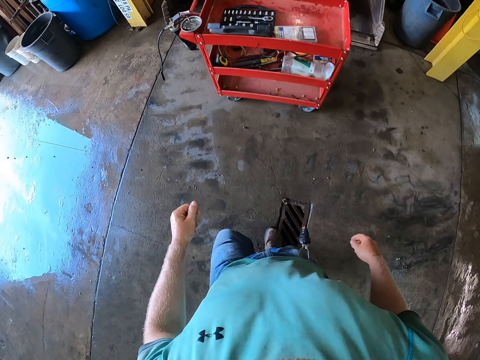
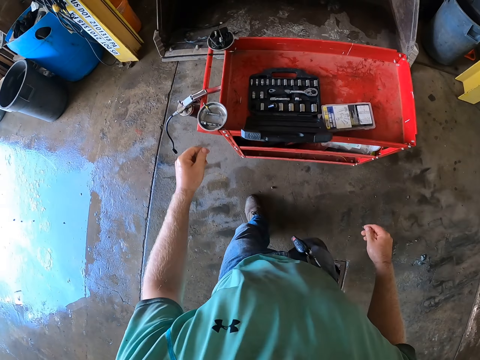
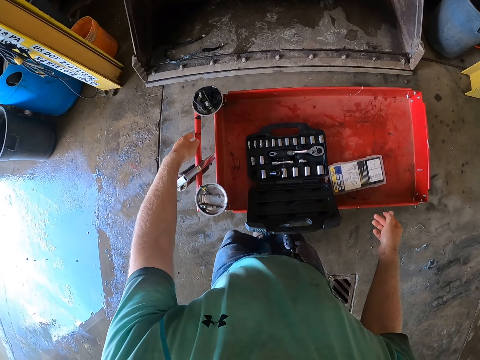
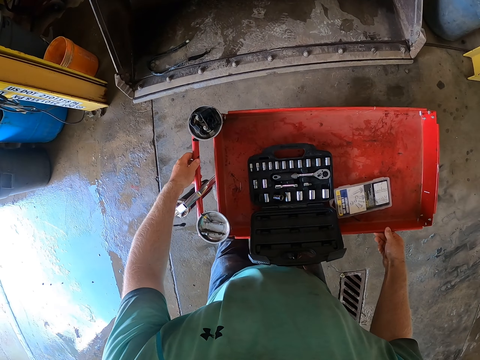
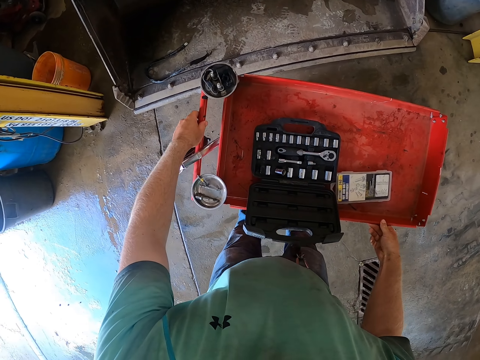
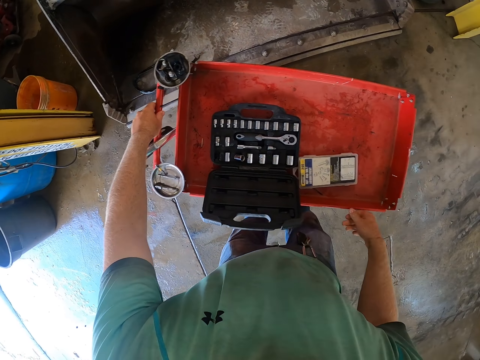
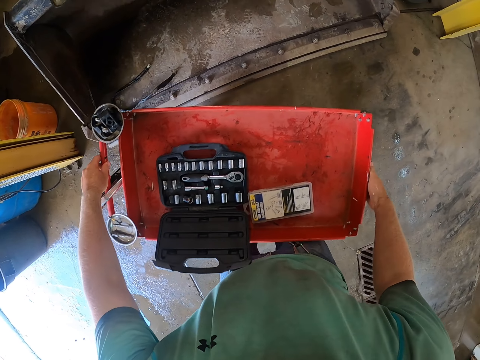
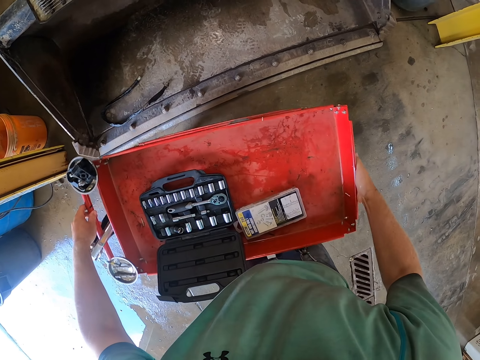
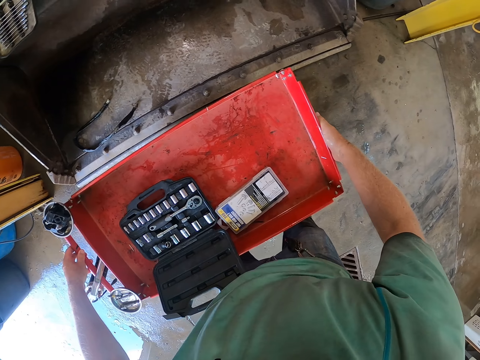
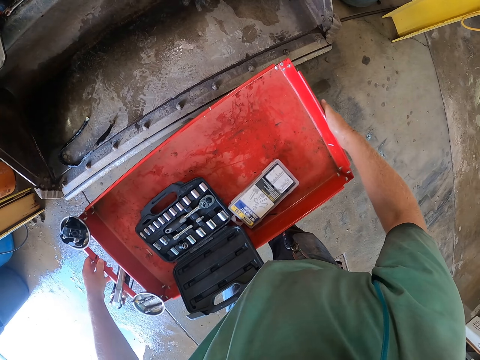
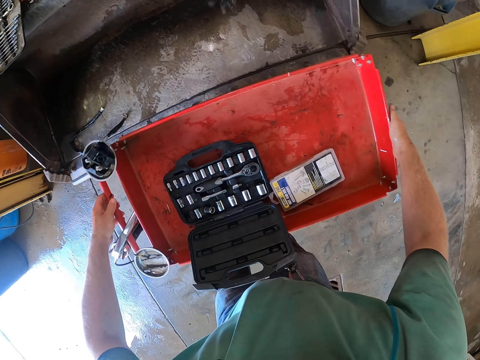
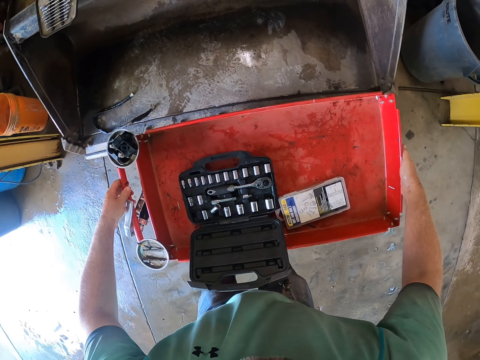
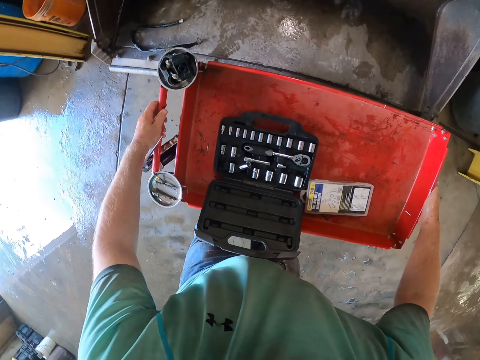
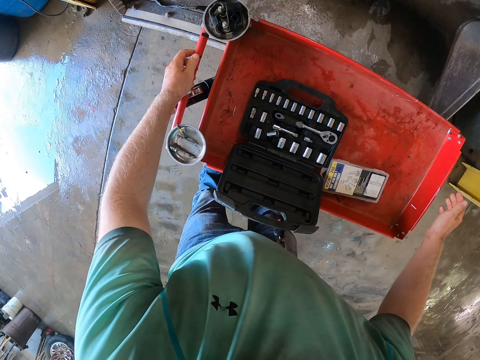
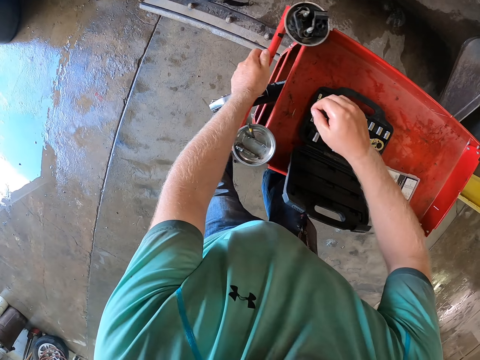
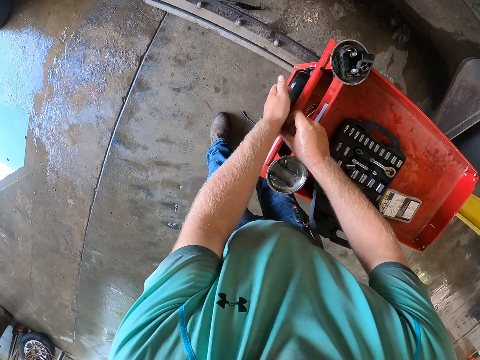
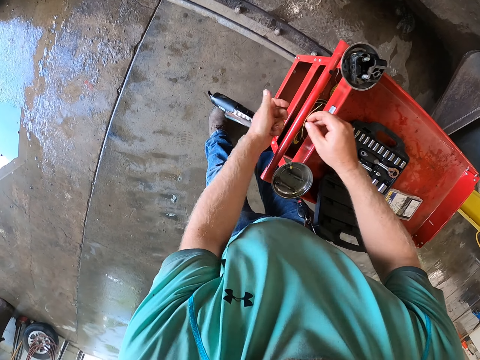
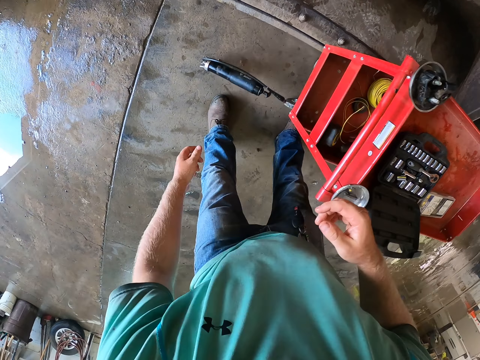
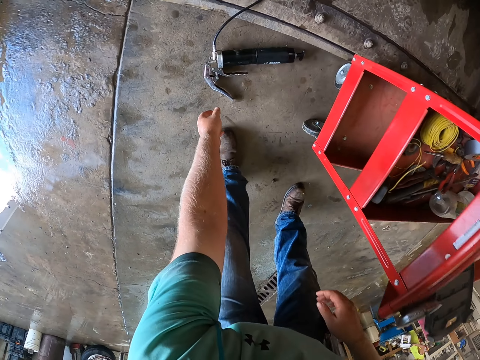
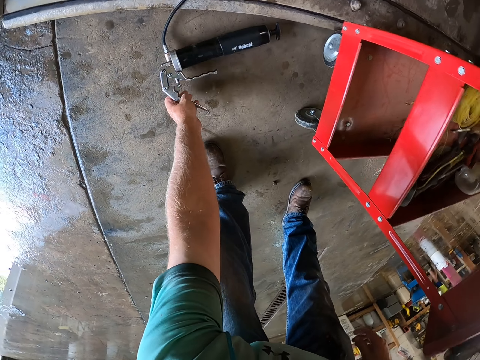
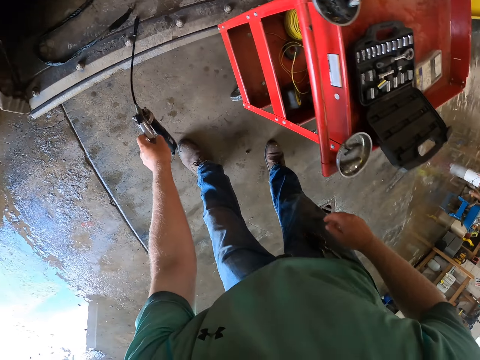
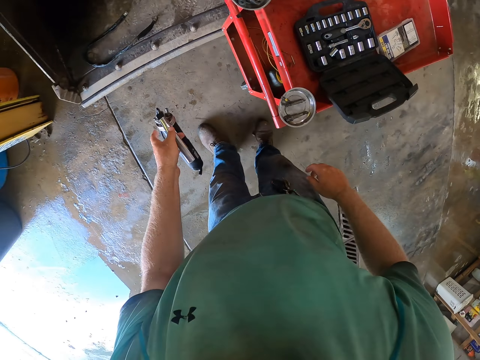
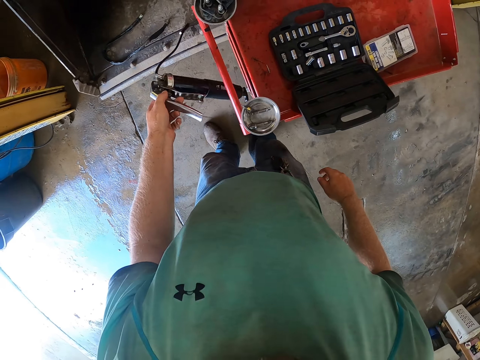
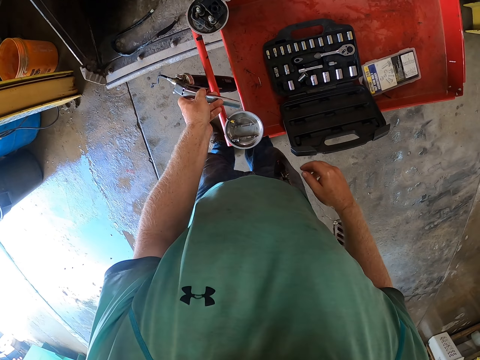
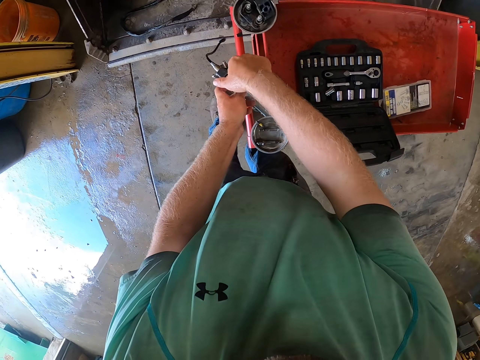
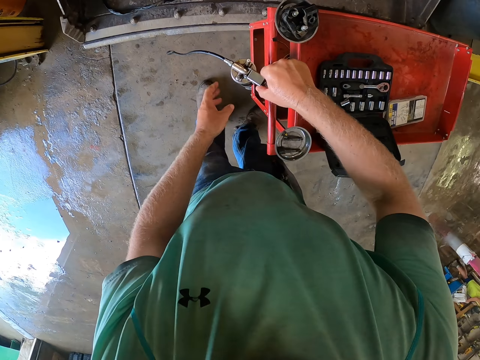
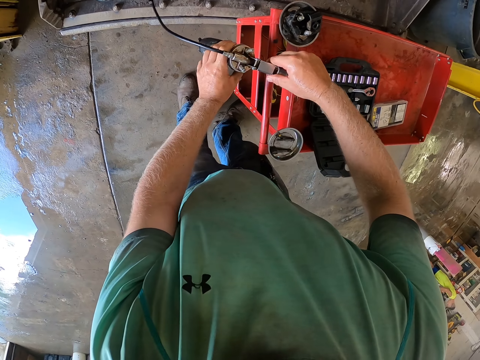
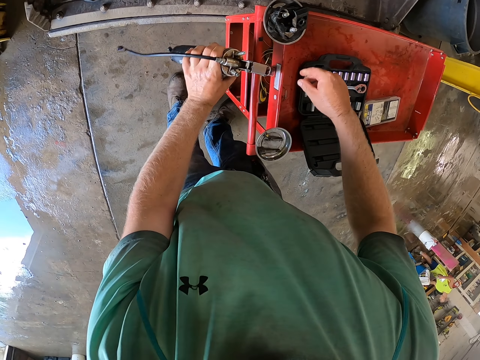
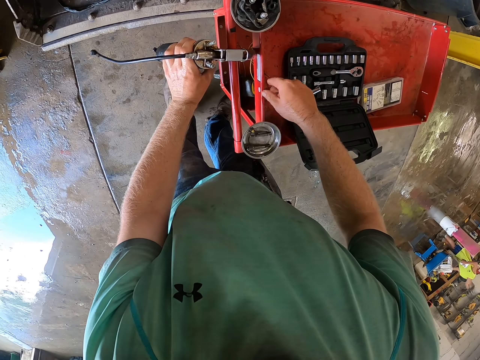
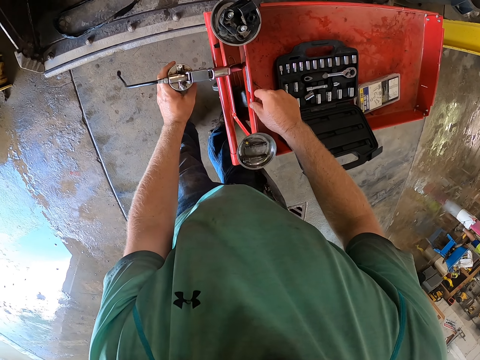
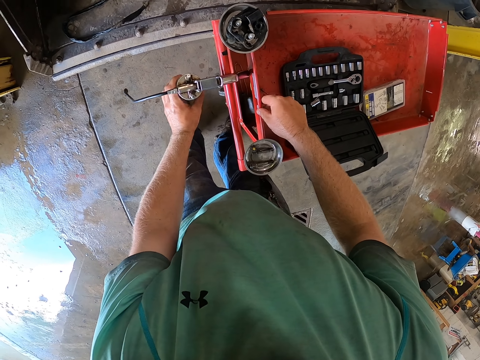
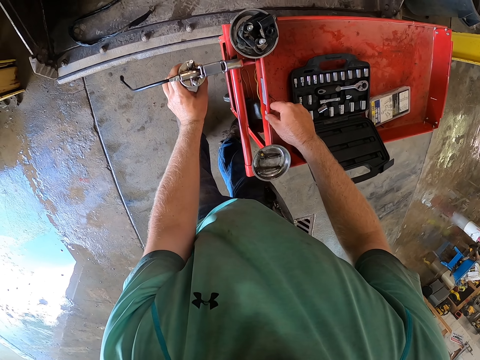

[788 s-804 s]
The camera wearer carries the red storage cart closer to a bulldozer's blade in the garage. He drops an air pump on the ground with his hands. He picks up the air pump from the ground with his left hand. He hangs the air pump on the red storage cart with his left hand. He hangs the air pump on the red storage cart with his hands.

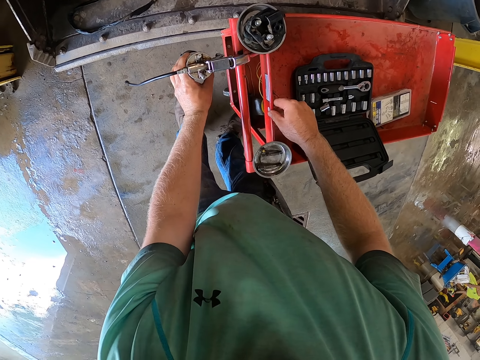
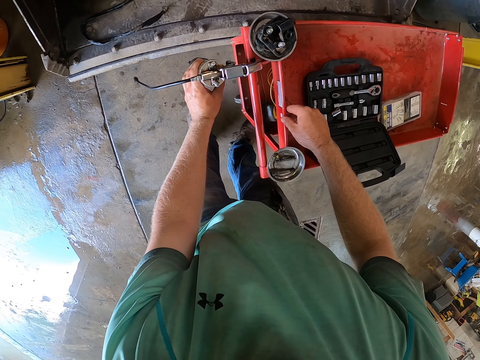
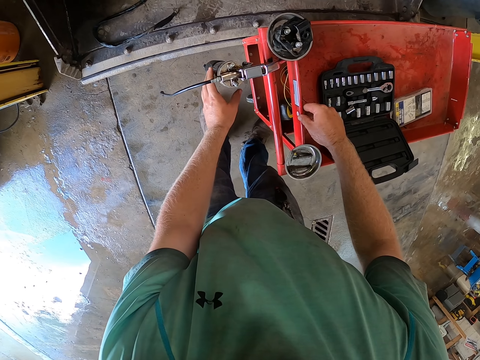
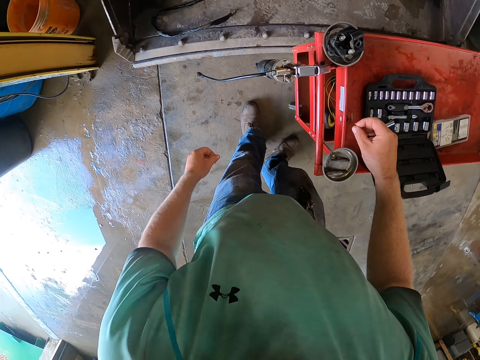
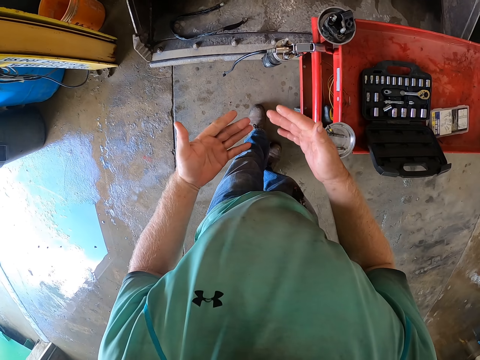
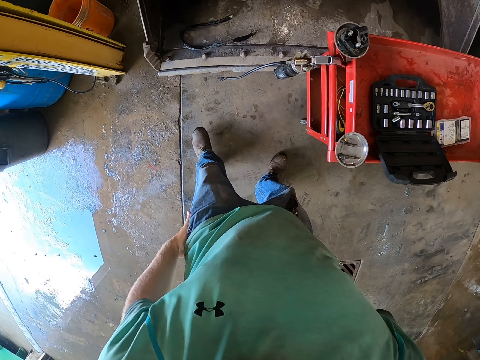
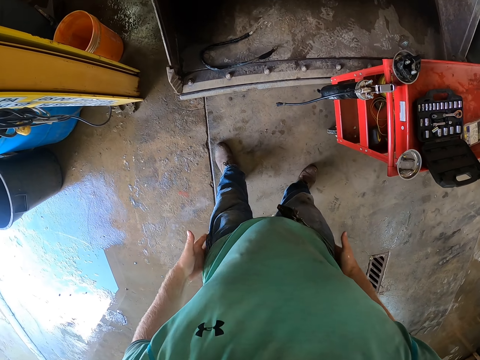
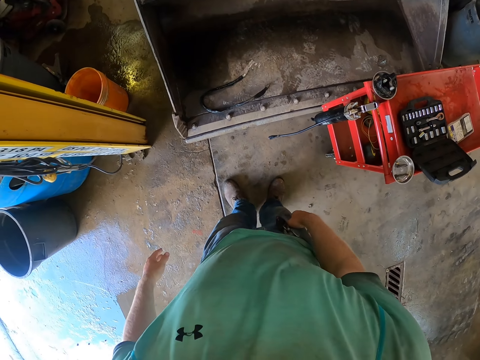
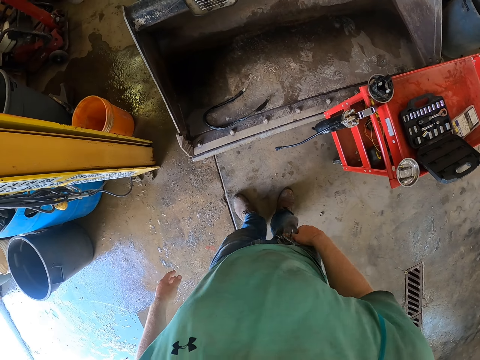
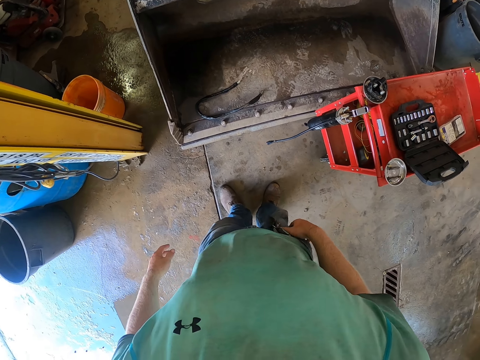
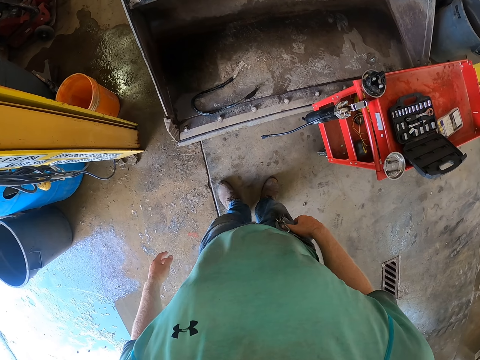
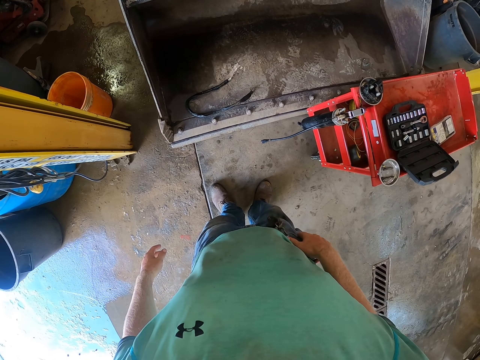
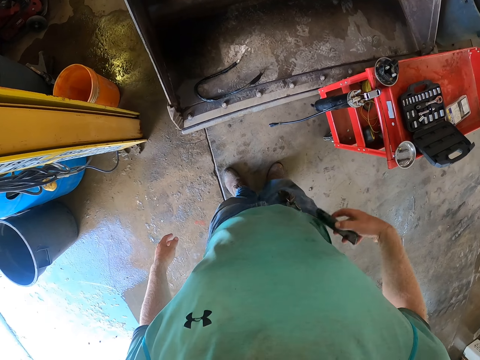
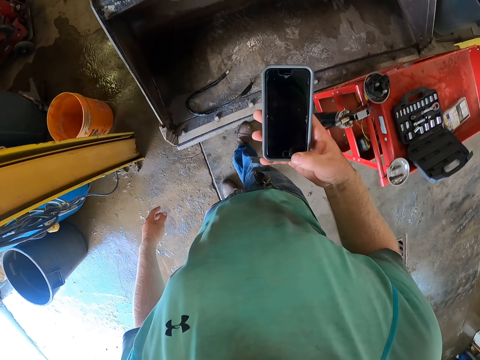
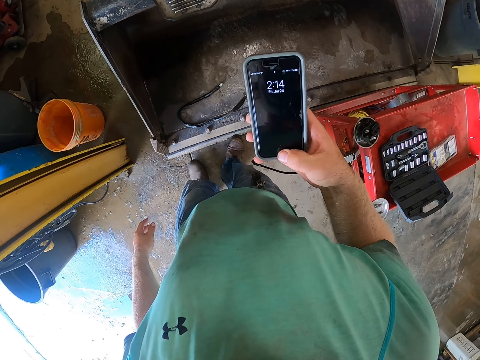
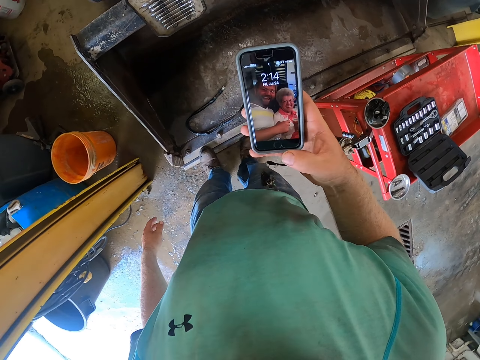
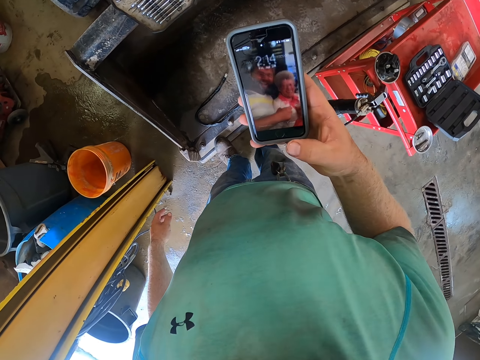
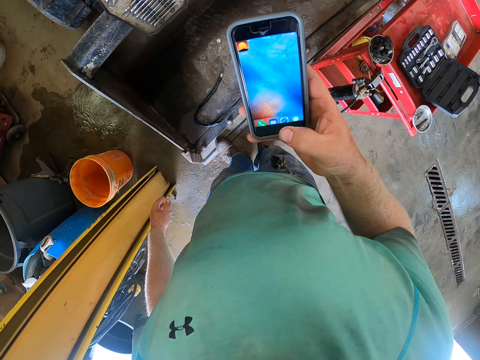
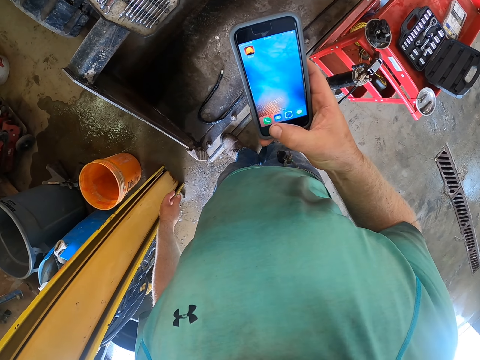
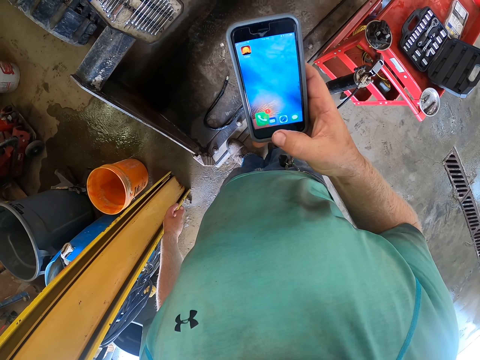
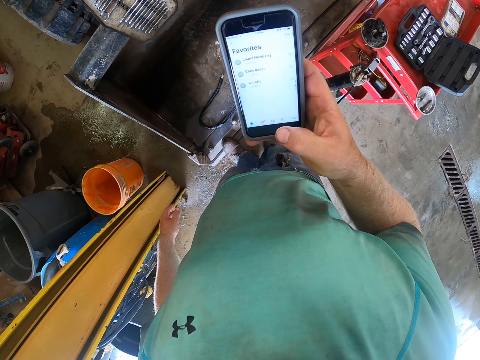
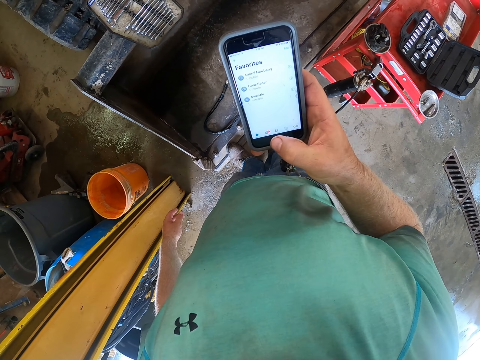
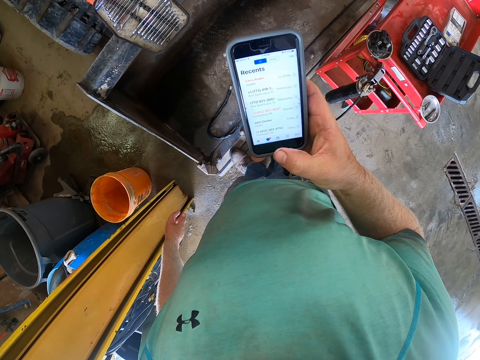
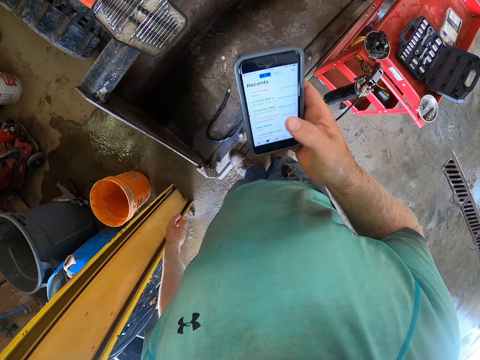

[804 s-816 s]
The camera wearer looks at his hands. He cleans his hands on his trousers. He brings out a phone from his trouser pocket with his right hand. He touches his pocket. He operates the phone with his right hand.
